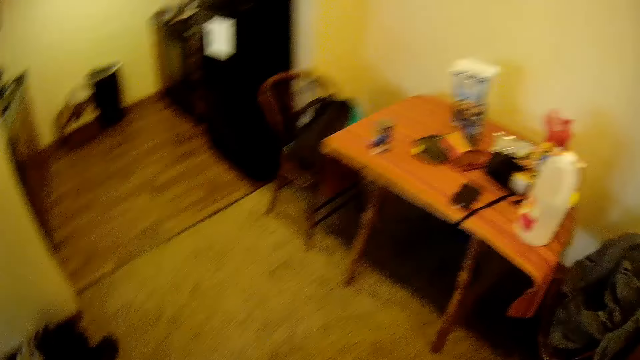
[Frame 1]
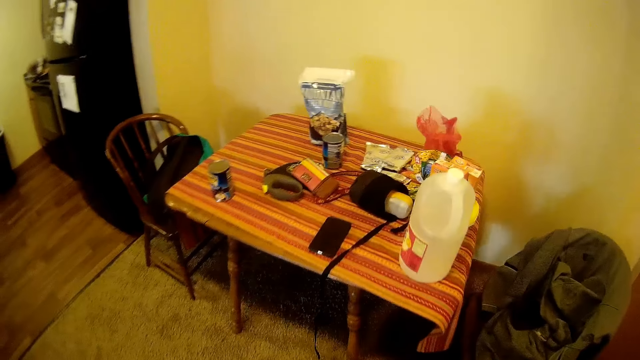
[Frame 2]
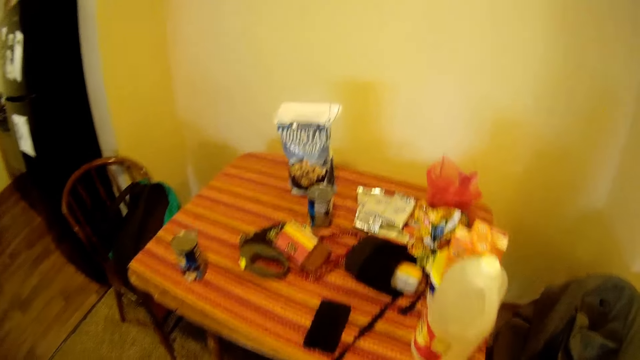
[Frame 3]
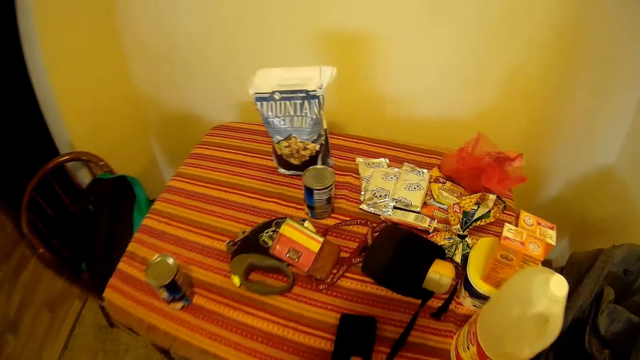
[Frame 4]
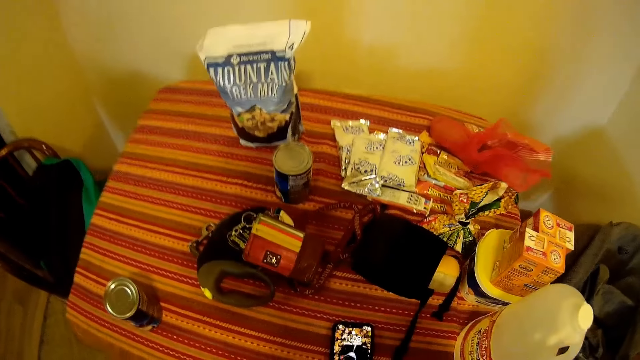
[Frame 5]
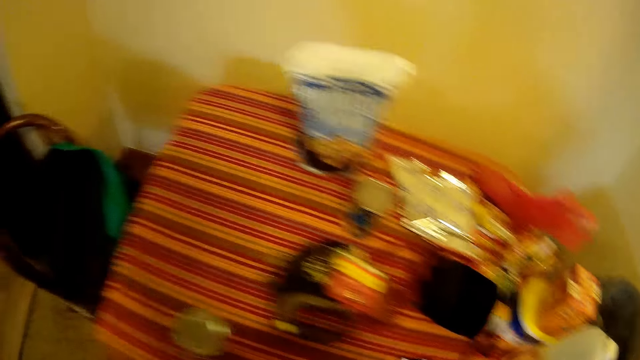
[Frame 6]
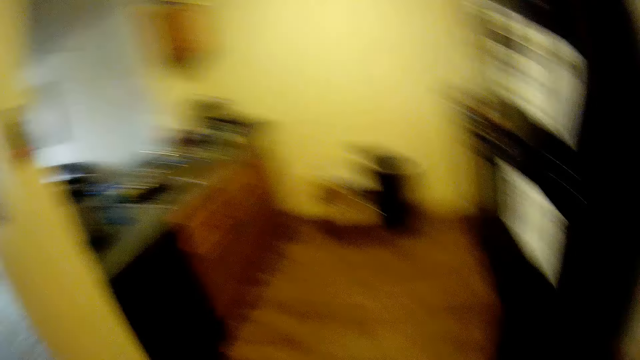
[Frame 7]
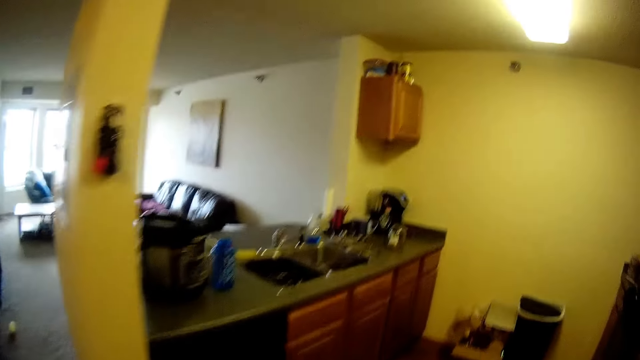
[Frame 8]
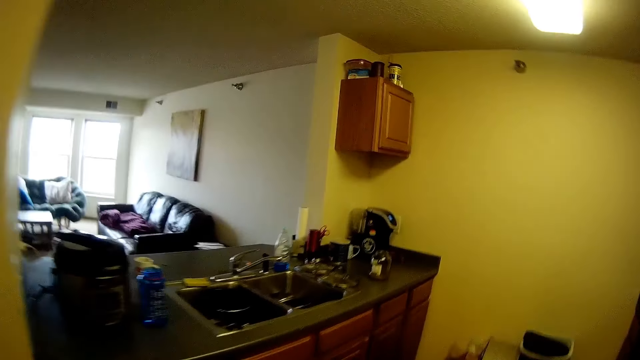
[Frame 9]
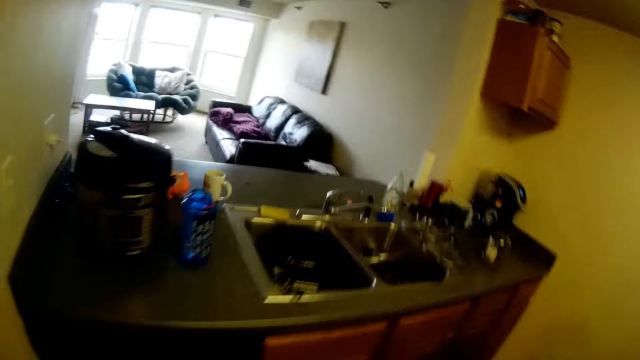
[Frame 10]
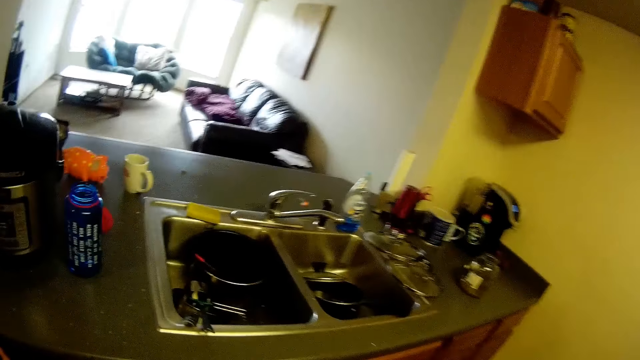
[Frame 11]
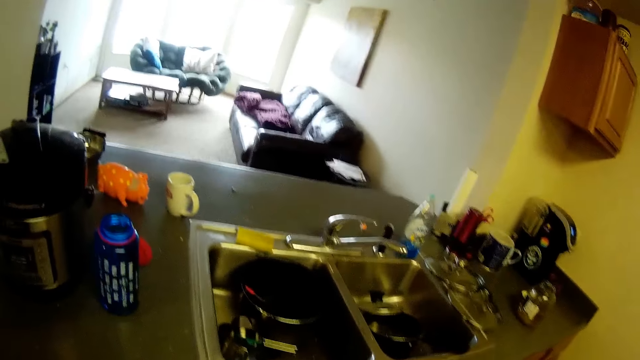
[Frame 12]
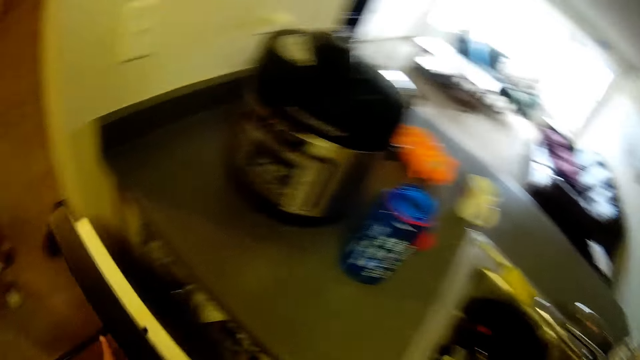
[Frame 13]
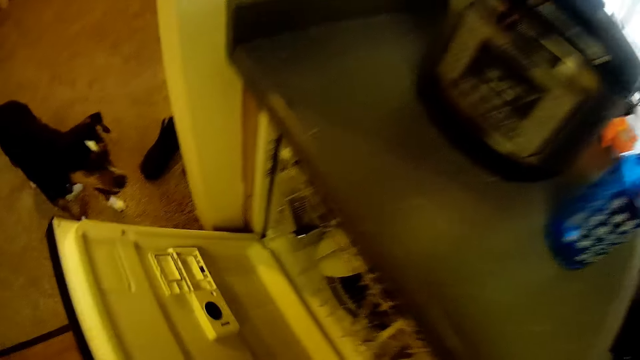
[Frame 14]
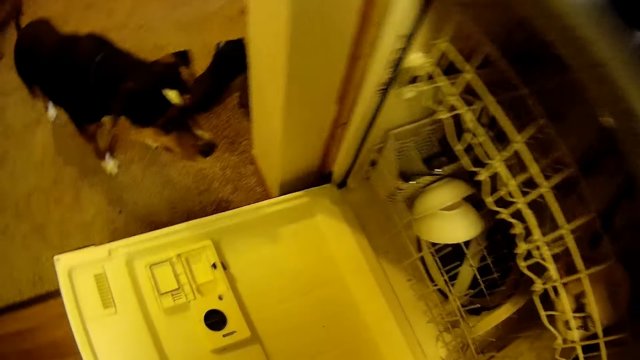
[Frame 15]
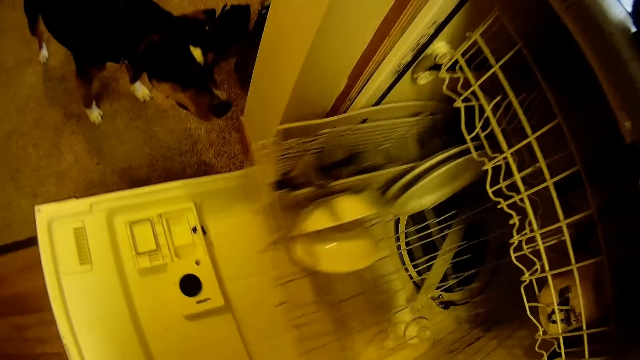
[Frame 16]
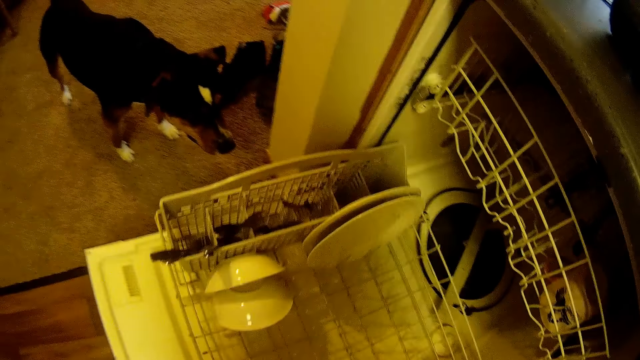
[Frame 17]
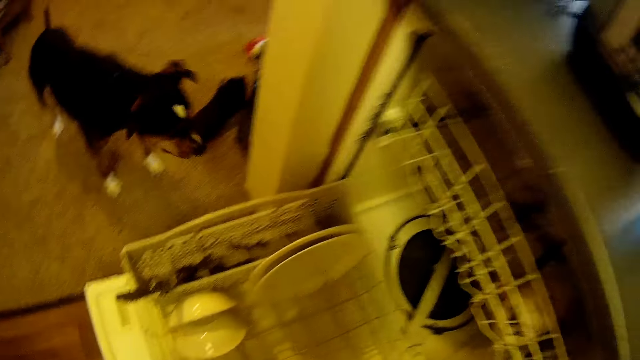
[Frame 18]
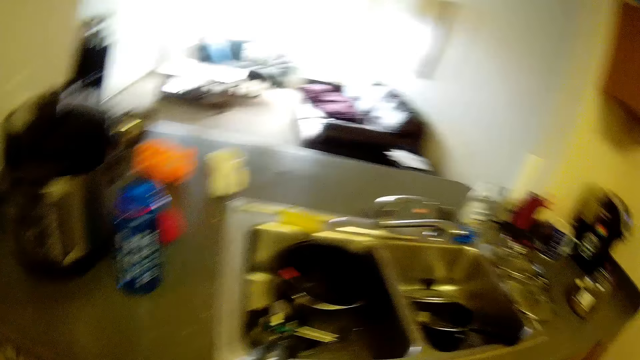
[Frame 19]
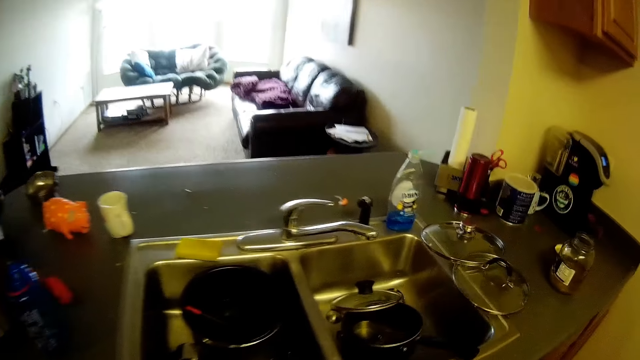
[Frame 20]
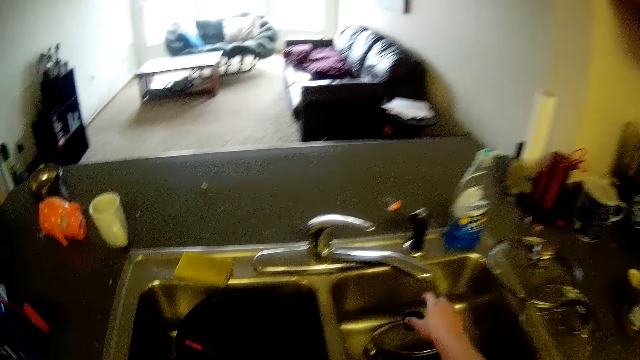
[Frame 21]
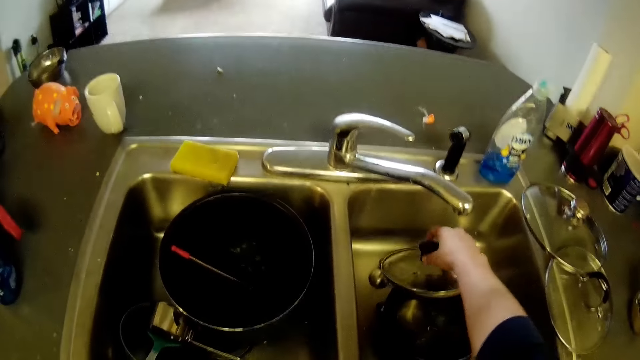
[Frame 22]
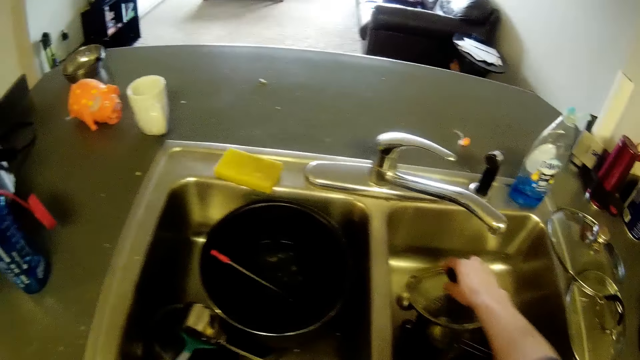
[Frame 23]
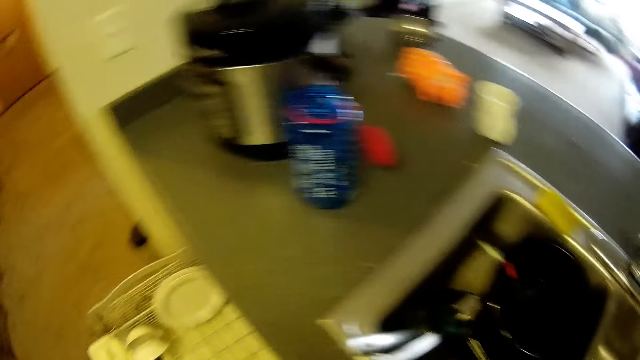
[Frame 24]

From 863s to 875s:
The camera wearer moves towards the table. They operate their phone. They touch the phone on the table. They walk away from the table. They walk into a kitchen. They open the dishwasher. They pull out the lower rack of the dishwasher. They move towards the sink and stare at the sink. They pick up a pot cover from one of the bowls of a double bowl kitchen sink.

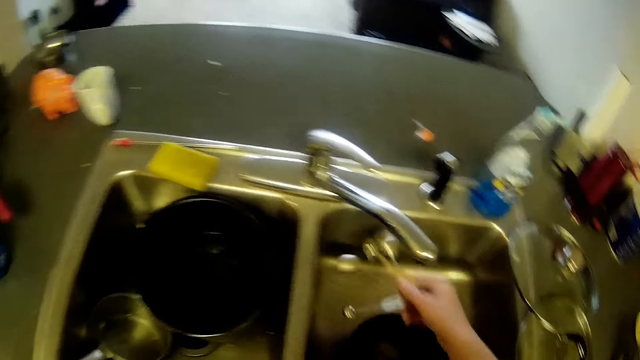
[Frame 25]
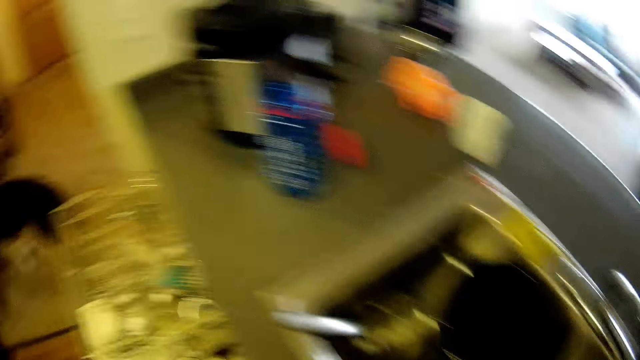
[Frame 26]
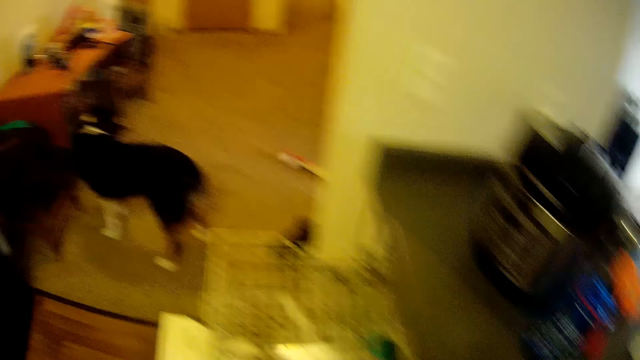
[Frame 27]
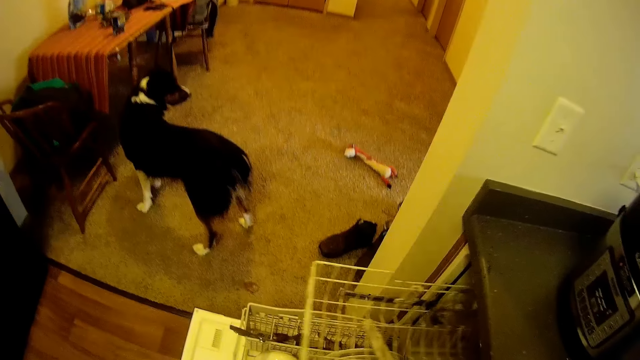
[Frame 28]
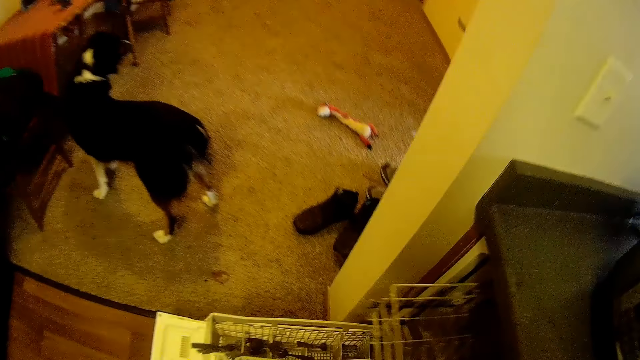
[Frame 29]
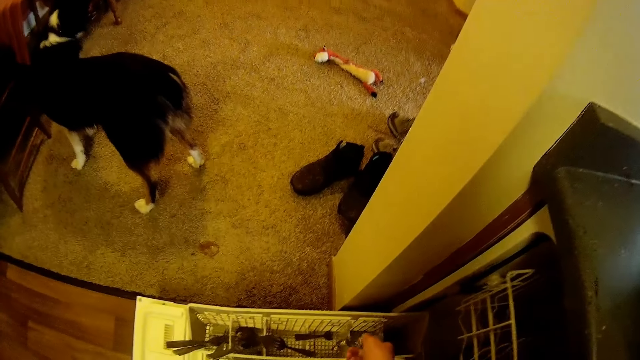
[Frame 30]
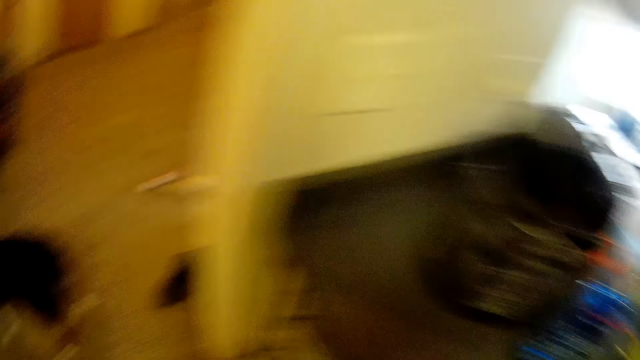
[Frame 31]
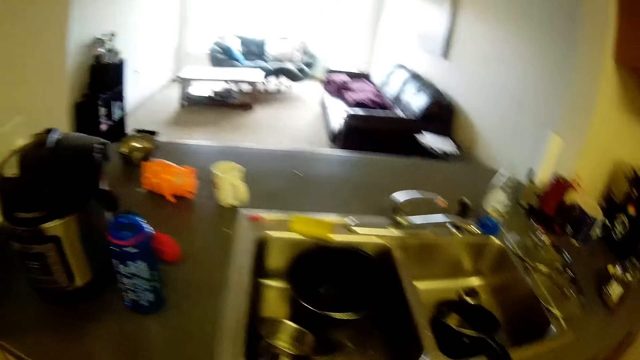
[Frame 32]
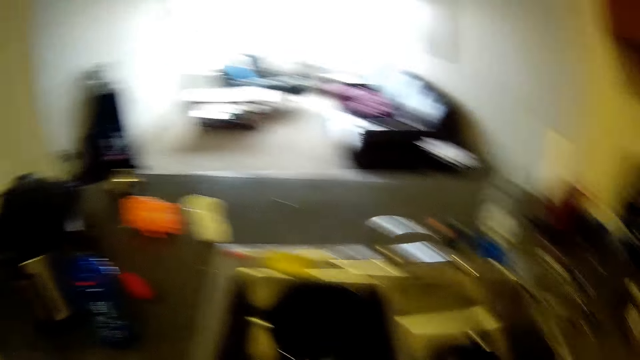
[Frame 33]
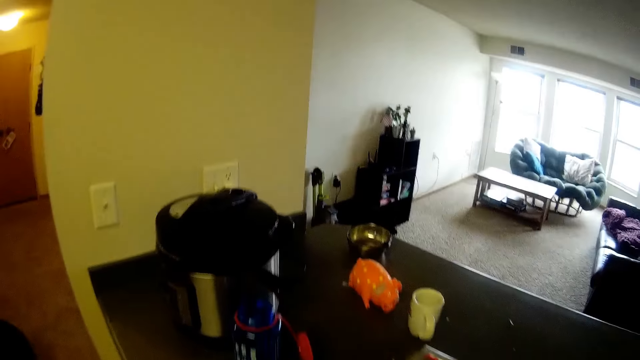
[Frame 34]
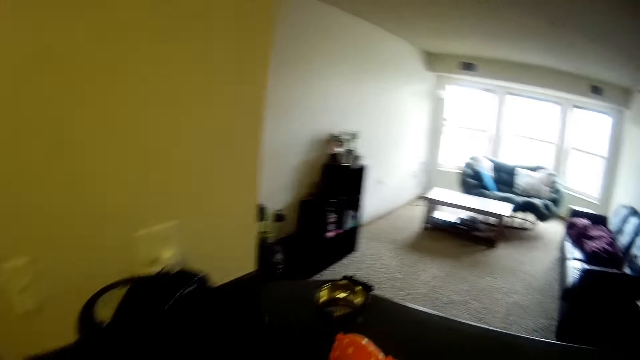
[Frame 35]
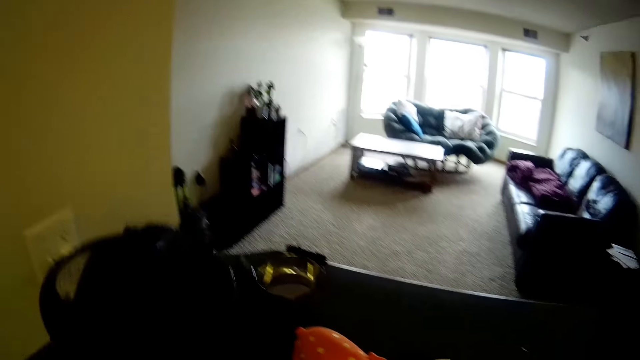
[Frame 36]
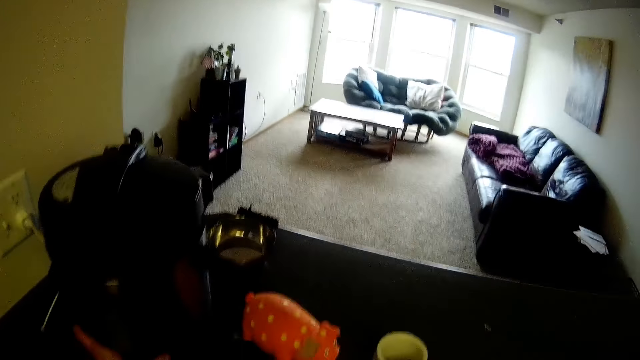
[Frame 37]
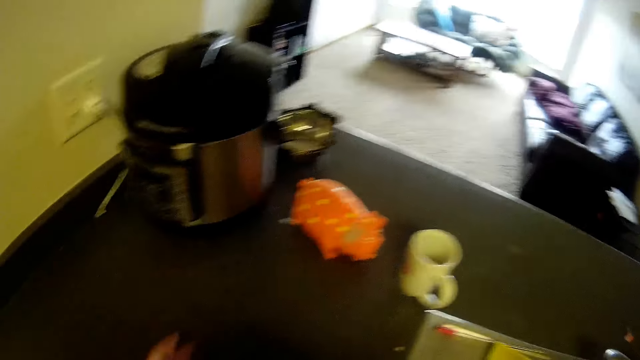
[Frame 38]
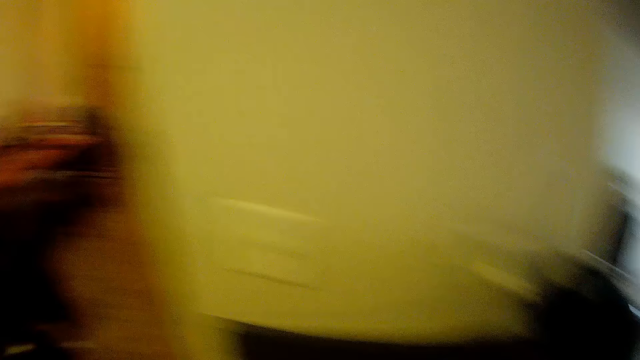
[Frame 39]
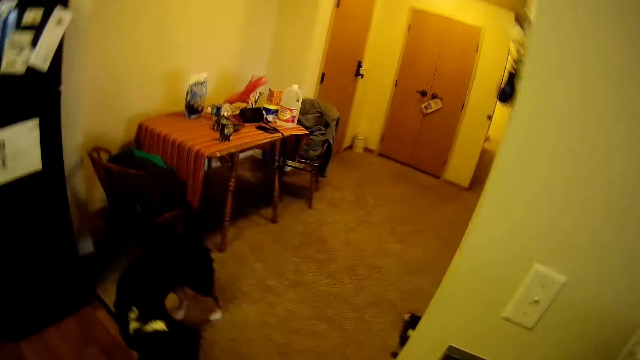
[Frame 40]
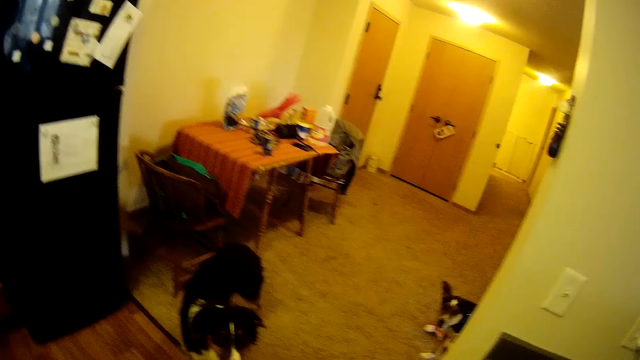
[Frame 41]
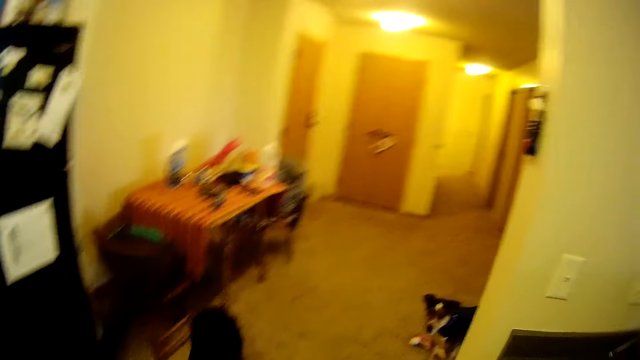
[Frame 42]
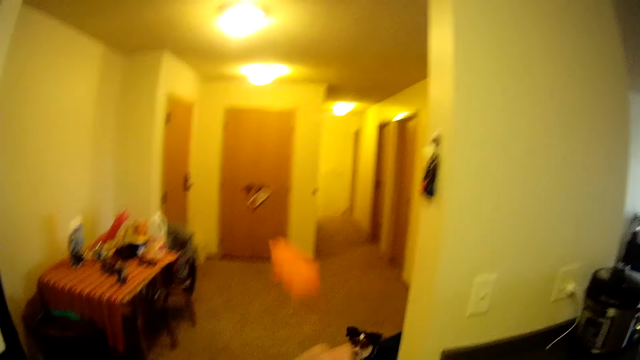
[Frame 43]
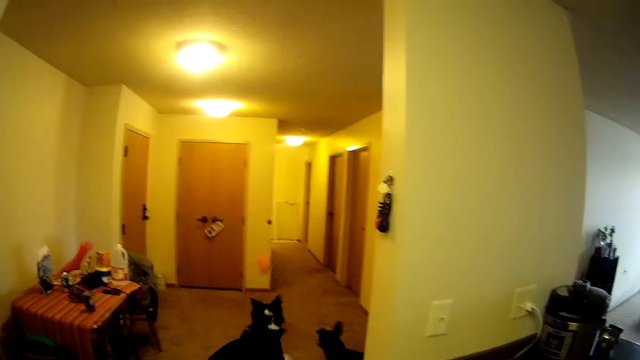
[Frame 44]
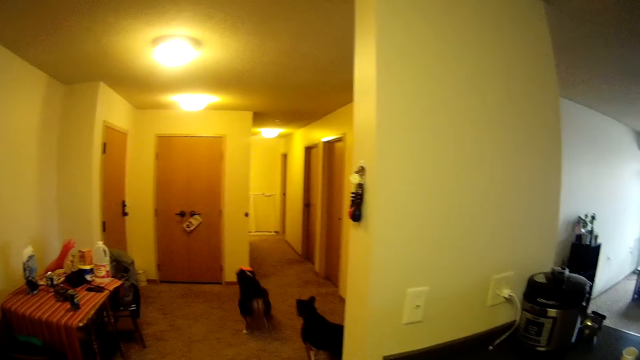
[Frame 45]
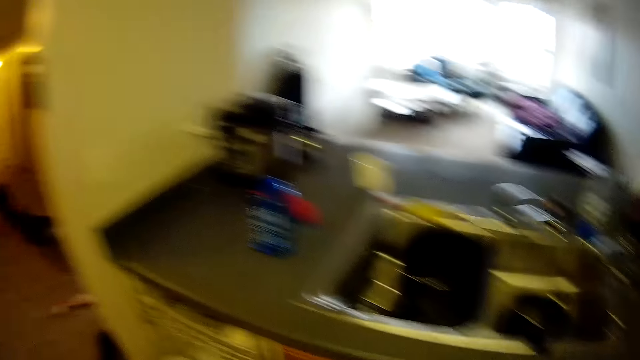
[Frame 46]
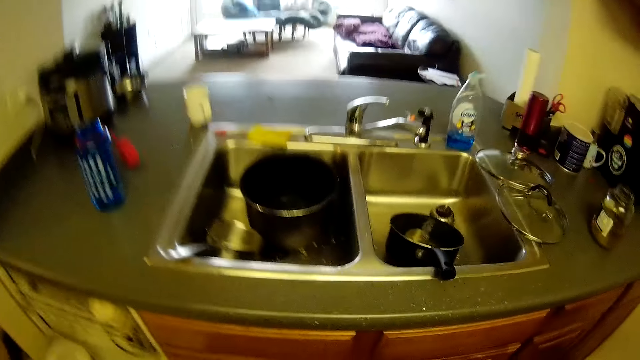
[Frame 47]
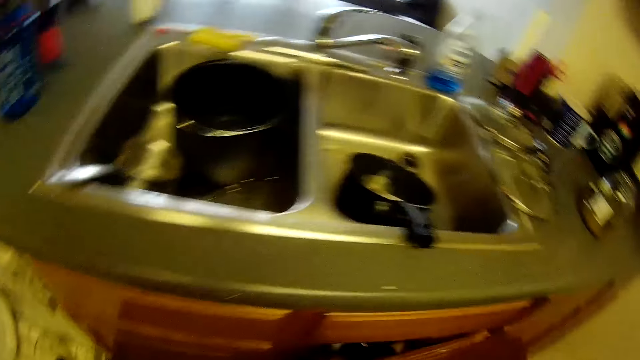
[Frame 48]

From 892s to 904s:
The camera wearer pushes the rack forward. They close the upper rack of the dishwasher. They drop the set of measuring spoons in the lower rack of the dishwasher. They move towards the sink and move towards the rice cooker. They push the rice cooker forward on the kitchen counter. They move away from the rice cooker and stare at the dogs. They toss a toy across the room towards the dogs. They turn towards the sink.
